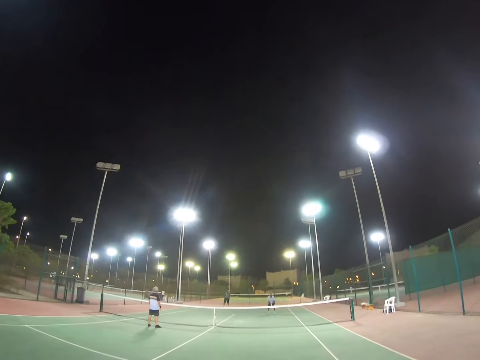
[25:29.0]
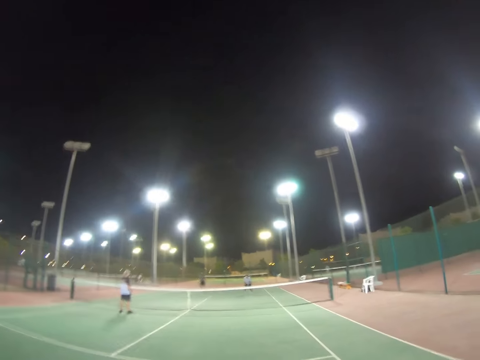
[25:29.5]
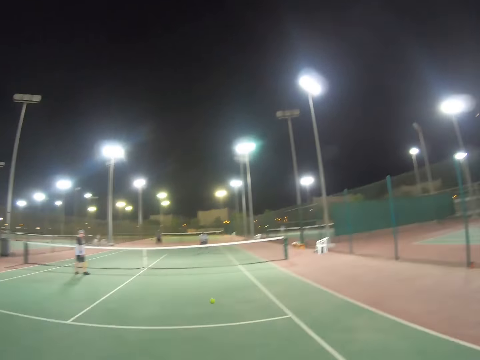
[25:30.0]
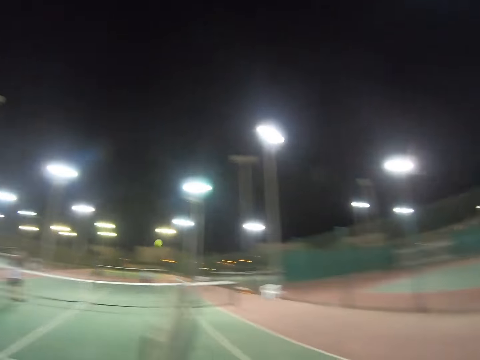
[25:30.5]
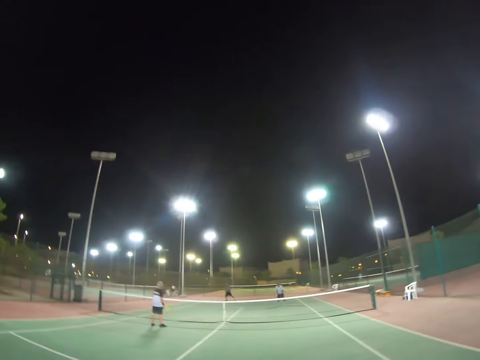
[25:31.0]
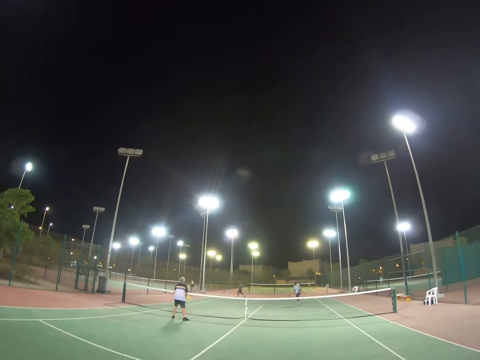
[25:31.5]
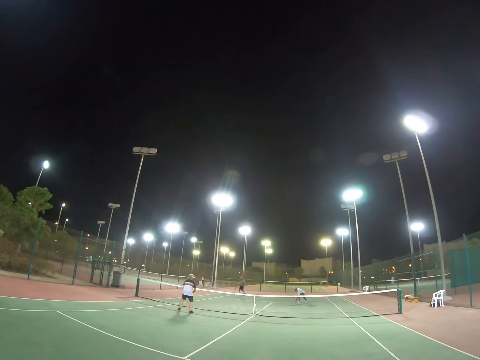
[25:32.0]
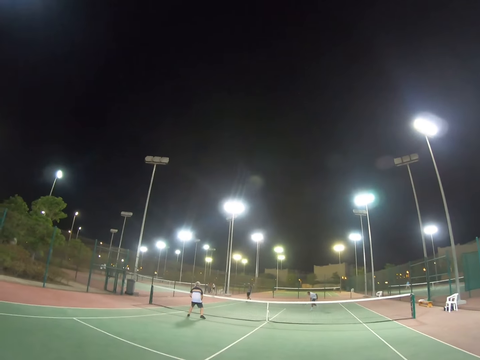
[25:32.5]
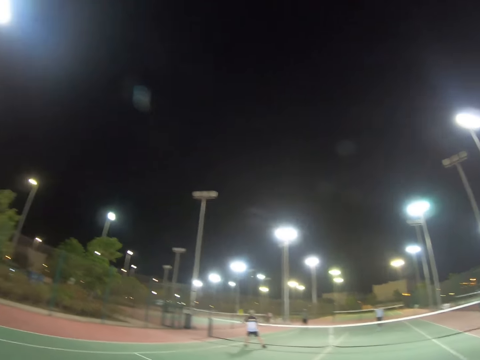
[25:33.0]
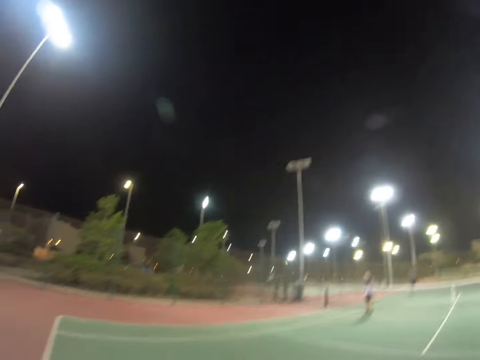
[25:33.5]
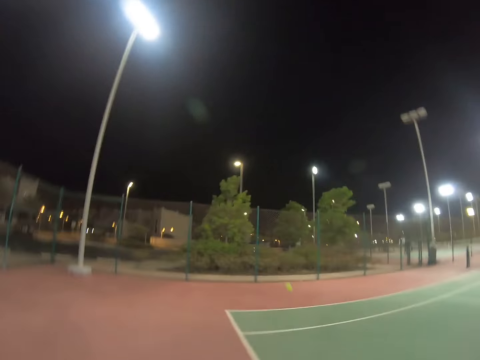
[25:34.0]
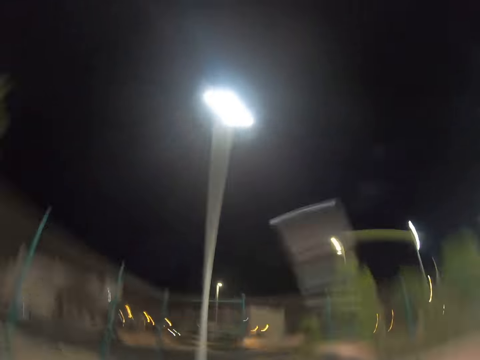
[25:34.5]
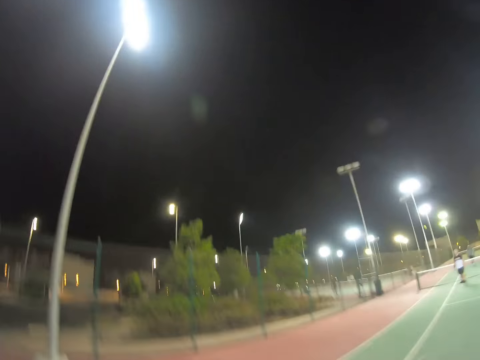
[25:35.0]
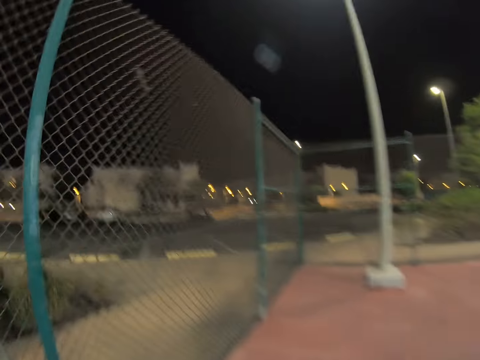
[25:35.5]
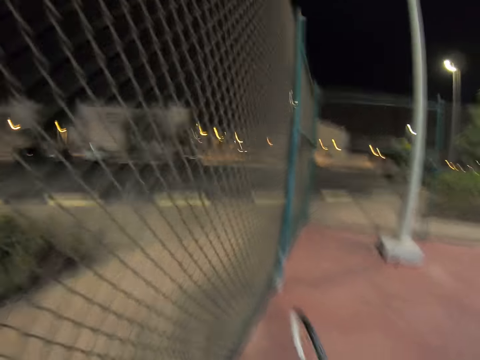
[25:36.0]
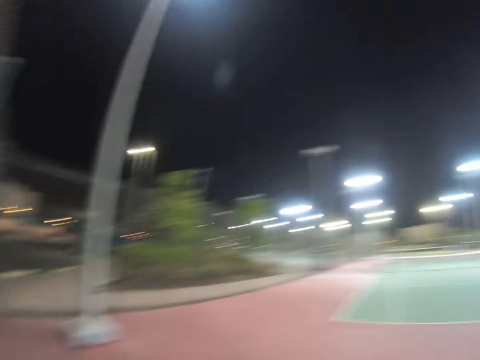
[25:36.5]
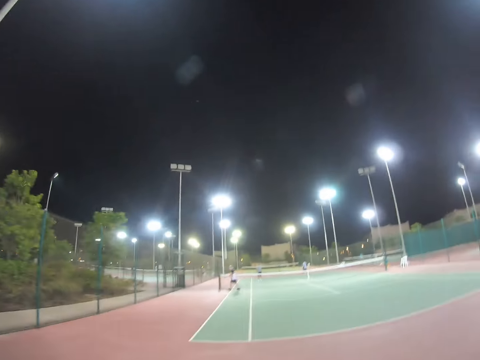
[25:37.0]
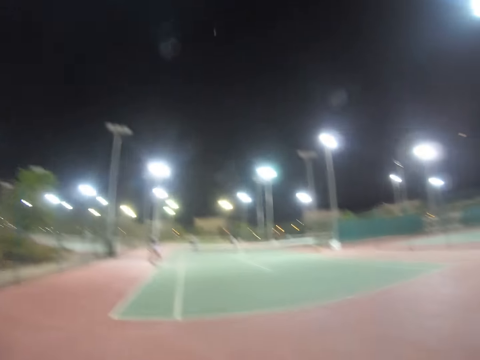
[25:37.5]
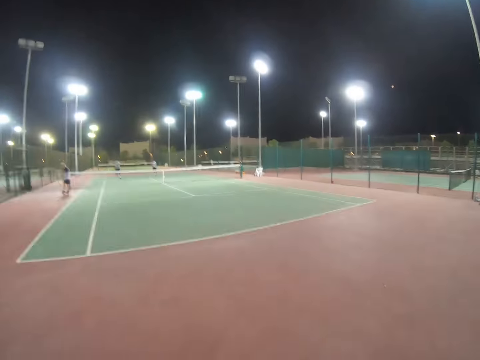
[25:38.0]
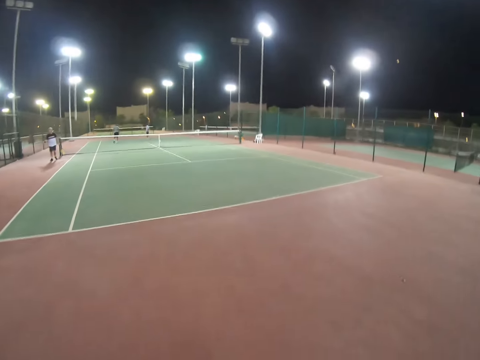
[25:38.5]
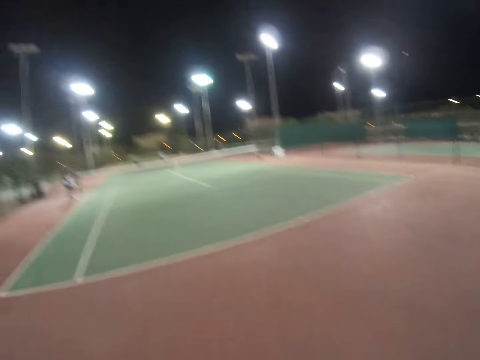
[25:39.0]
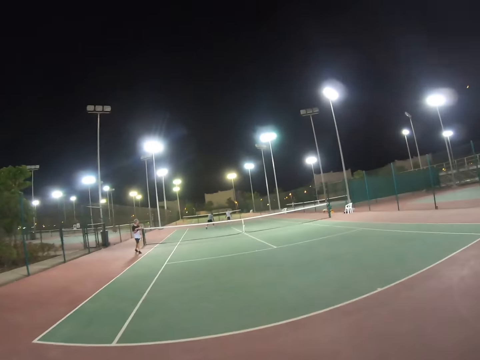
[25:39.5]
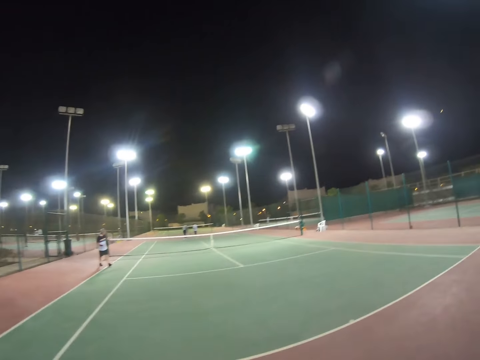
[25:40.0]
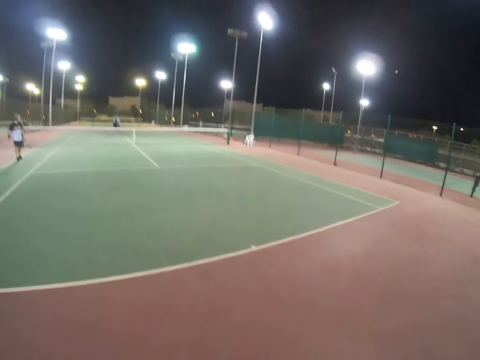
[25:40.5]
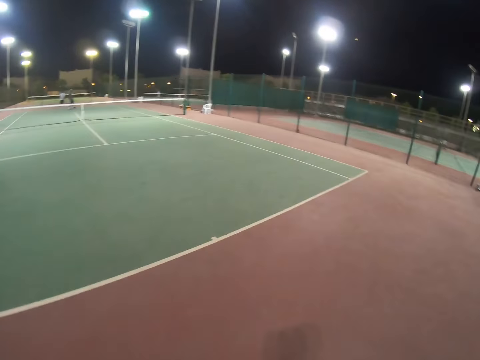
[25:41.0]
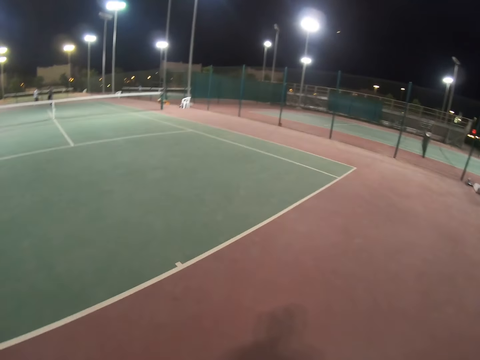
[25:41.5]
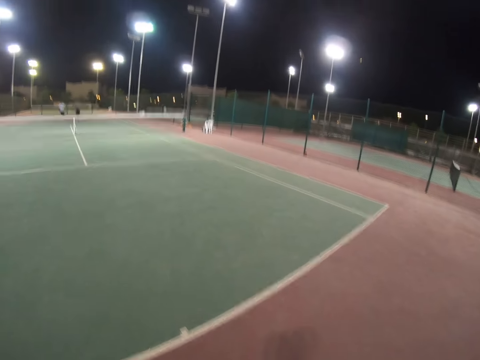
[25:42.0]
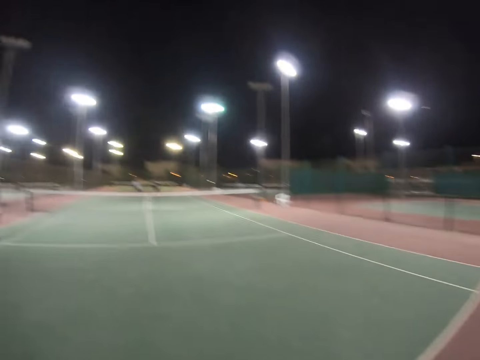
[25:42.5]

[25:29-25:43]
The camera wearer hits the ball. They play tennis. A man picks up a ball from the ground and hits the ball. The camera wearer hits the ball. Another man walks.

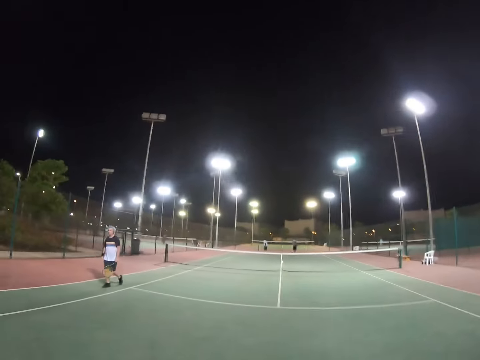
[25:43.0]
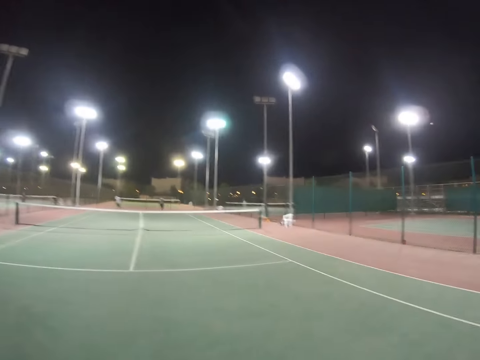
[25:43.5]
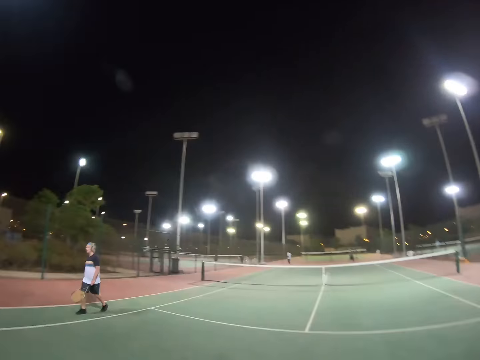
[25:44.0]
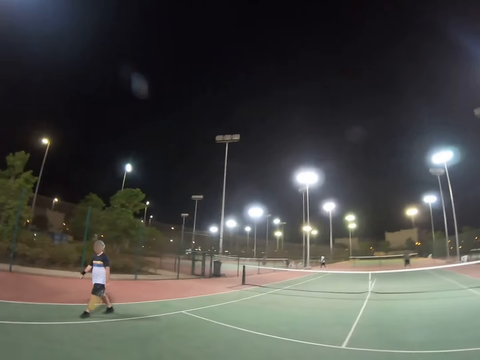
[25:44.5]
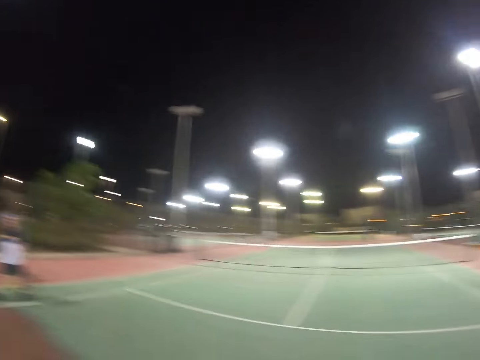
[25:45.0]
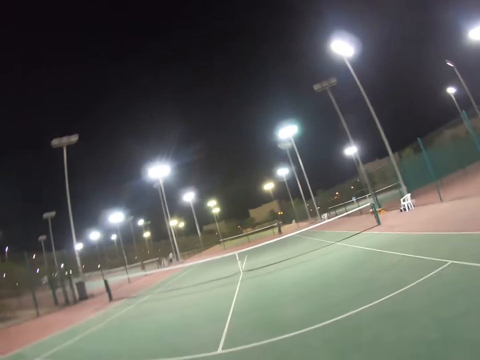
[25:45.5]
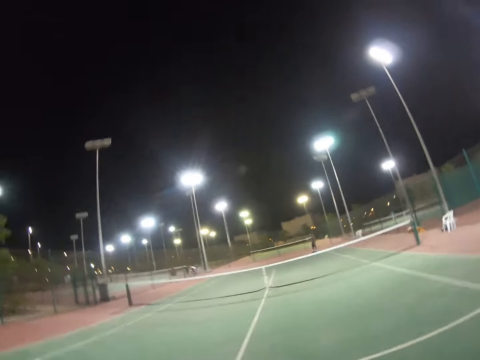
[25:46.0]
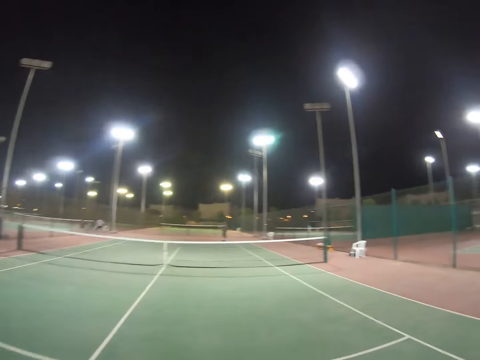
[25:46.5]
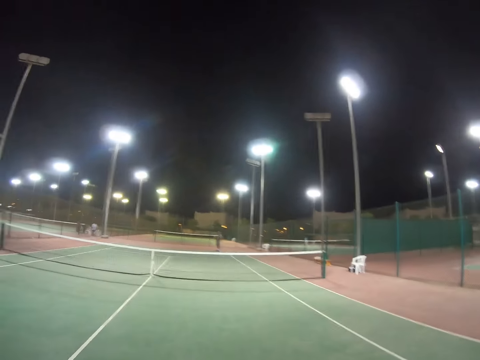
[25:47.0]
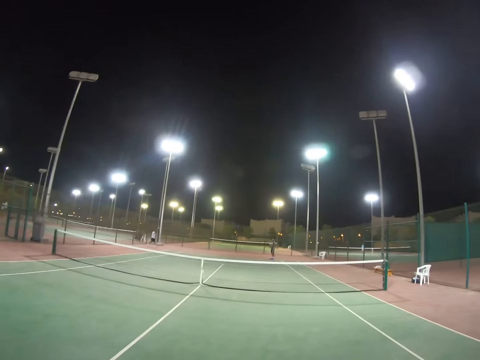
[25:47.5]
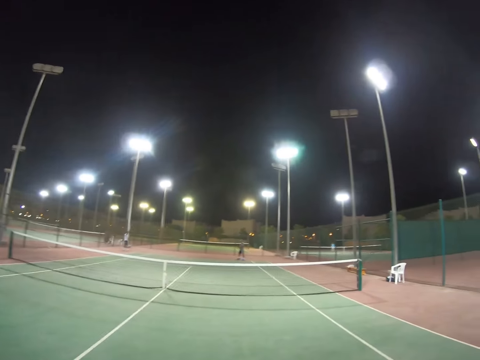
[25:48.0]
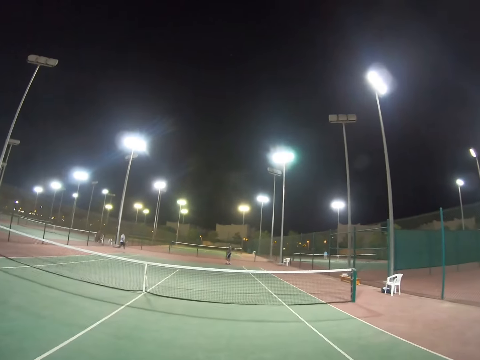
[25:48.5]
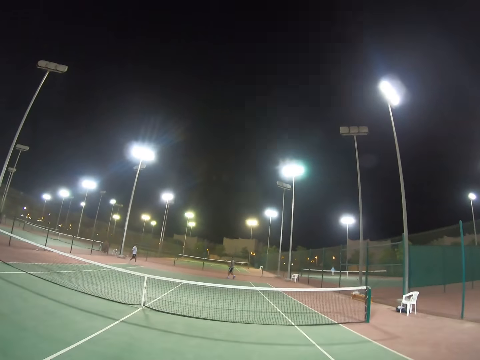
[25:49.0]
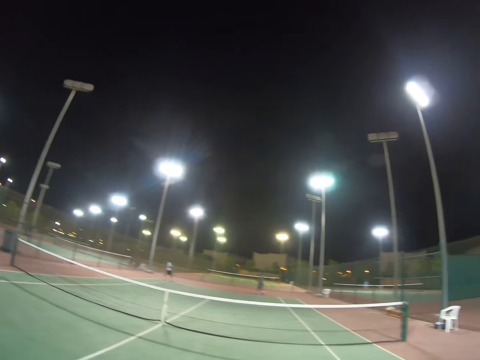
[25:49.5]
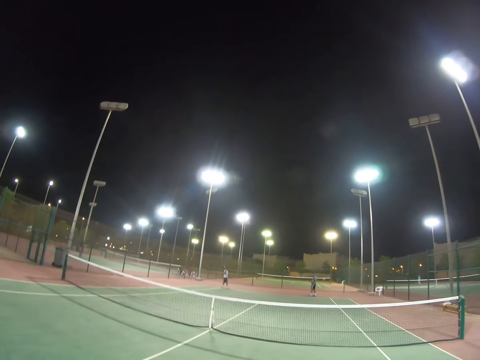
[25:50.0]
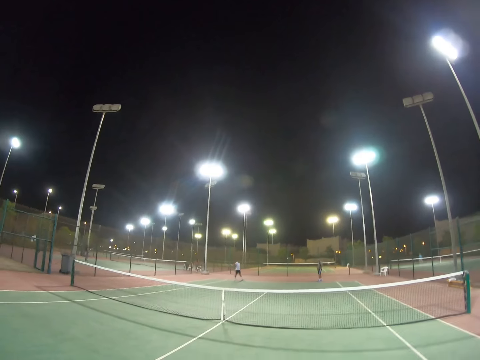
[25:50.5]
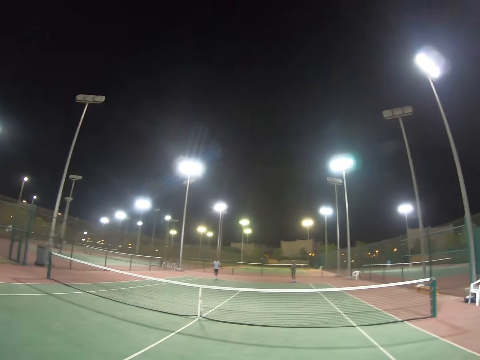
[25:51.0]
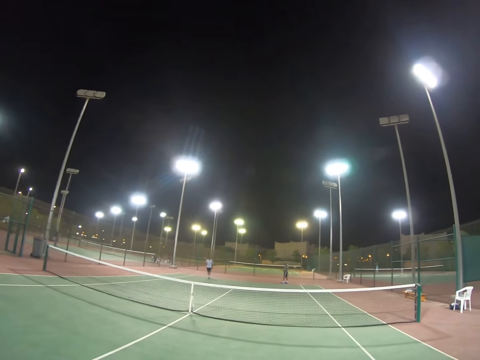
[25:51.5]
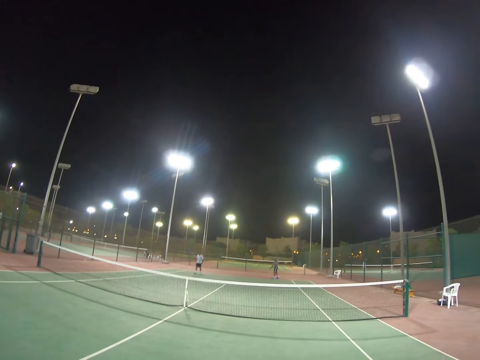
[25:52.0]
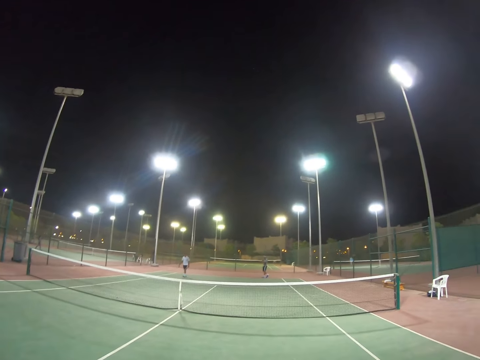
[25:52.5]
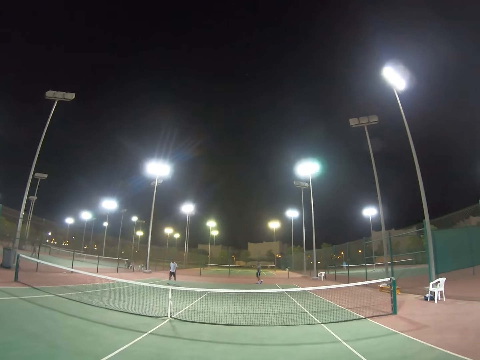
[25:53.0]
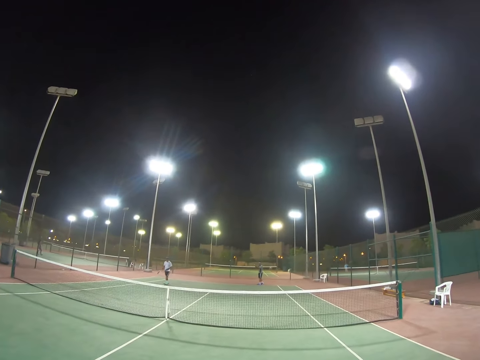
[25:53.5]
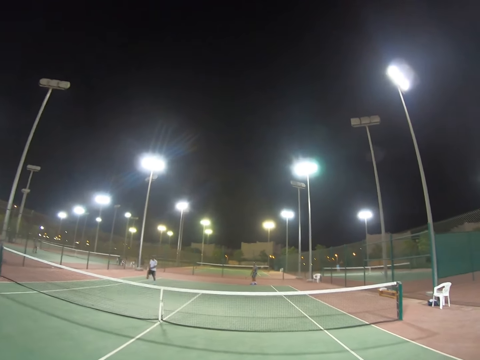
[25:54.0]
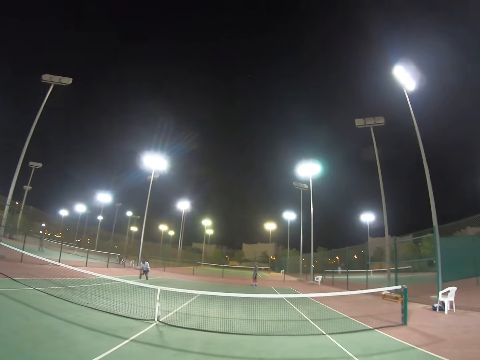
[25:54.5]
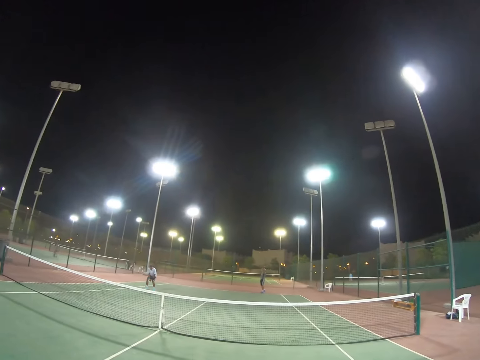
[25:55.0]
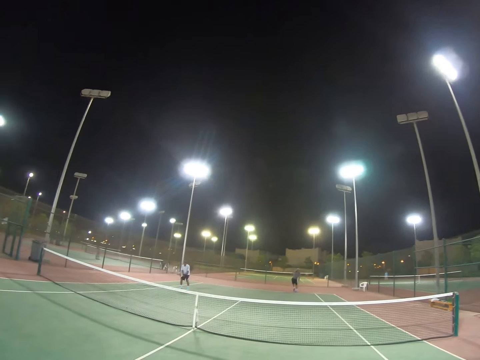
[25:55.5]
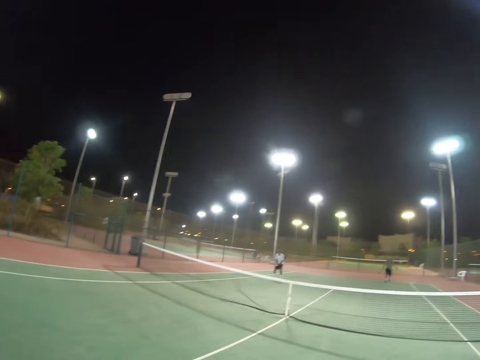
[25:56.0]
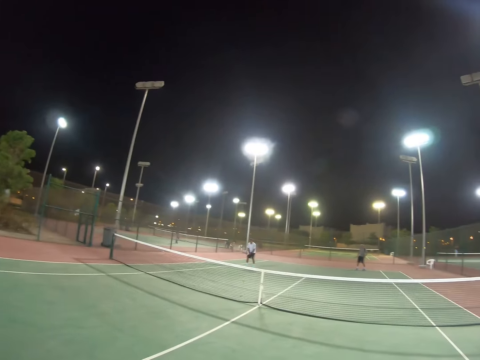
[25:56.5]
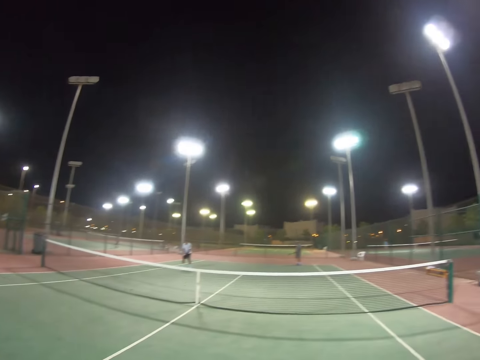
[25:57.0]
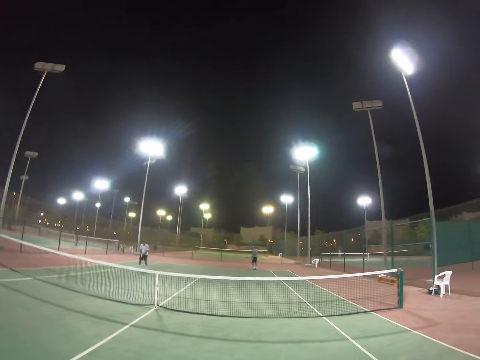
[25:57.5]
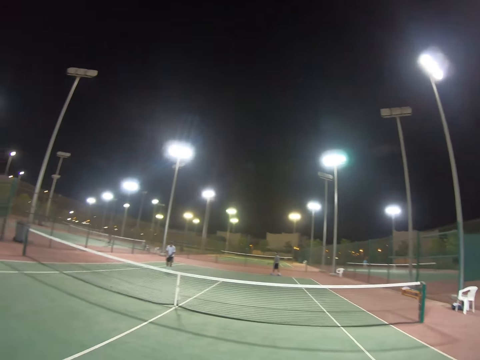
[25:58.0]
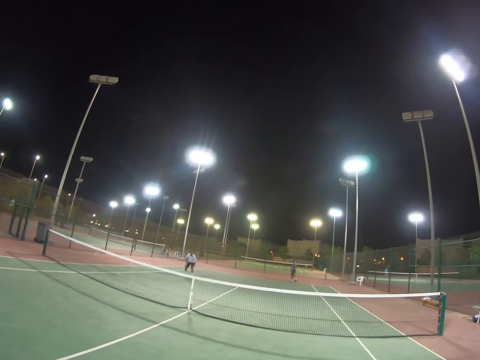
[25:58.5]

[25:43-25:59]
A man walks. Another man walks. The camera wearer walks. The other man serves the ball.
